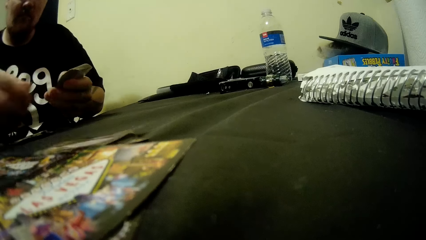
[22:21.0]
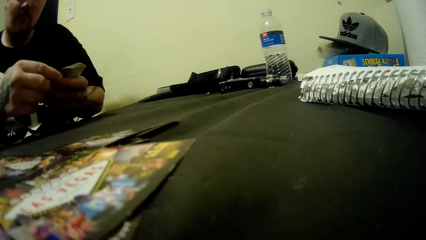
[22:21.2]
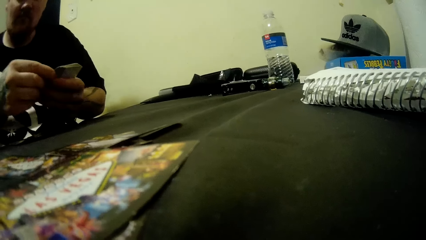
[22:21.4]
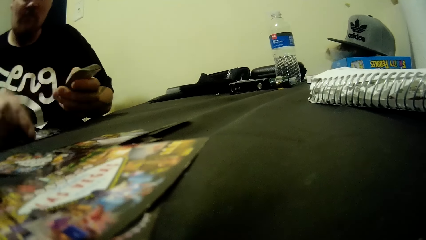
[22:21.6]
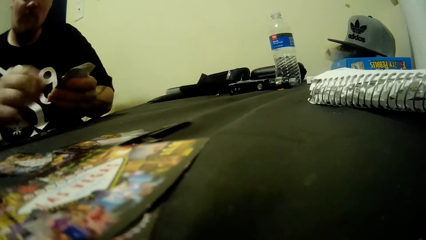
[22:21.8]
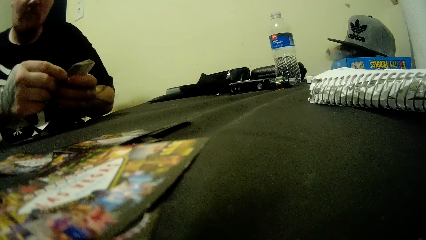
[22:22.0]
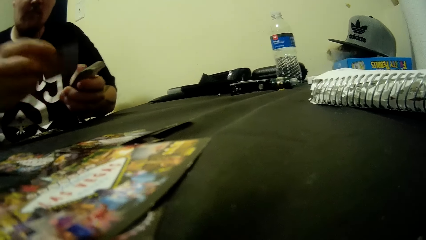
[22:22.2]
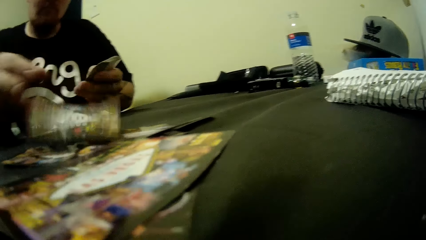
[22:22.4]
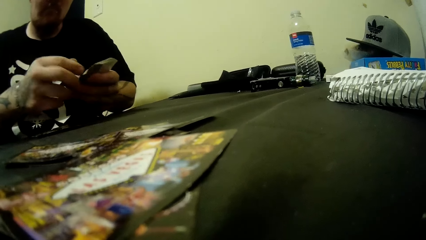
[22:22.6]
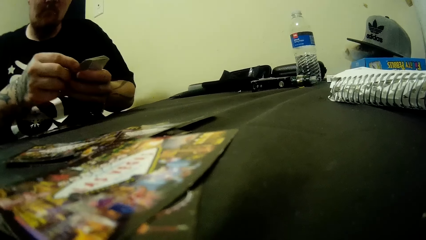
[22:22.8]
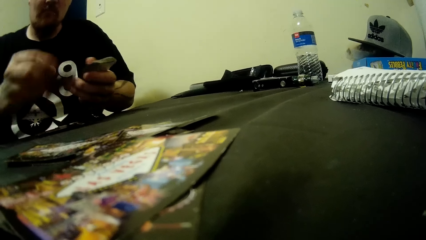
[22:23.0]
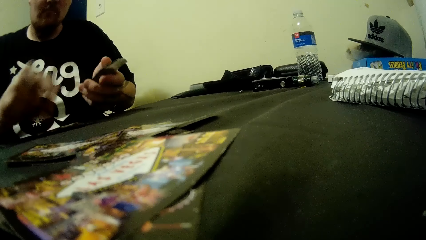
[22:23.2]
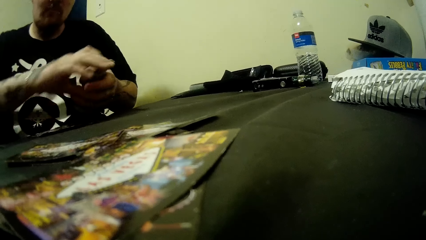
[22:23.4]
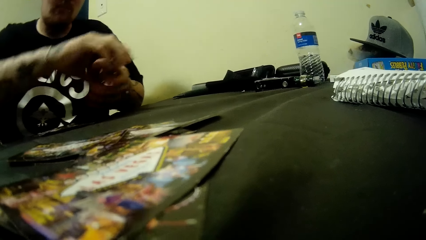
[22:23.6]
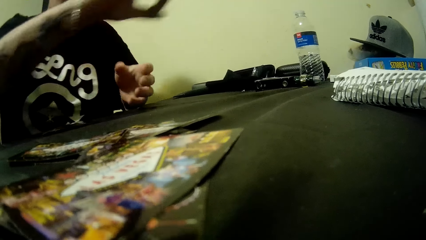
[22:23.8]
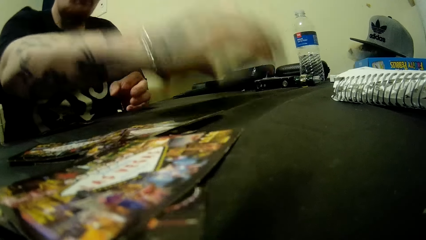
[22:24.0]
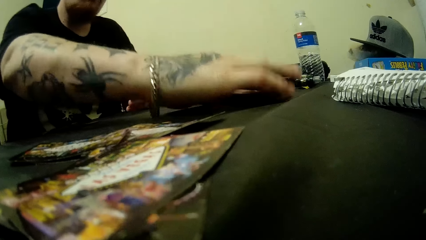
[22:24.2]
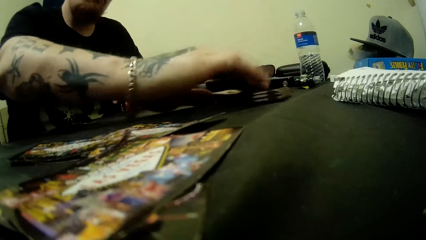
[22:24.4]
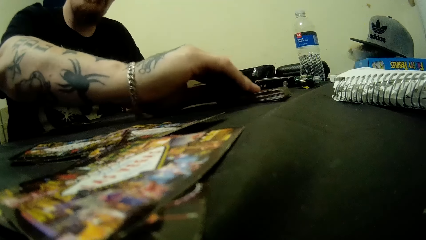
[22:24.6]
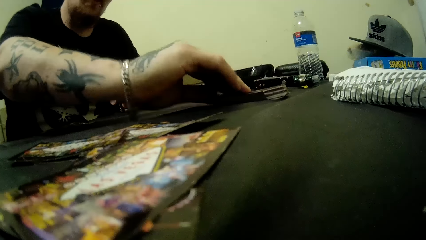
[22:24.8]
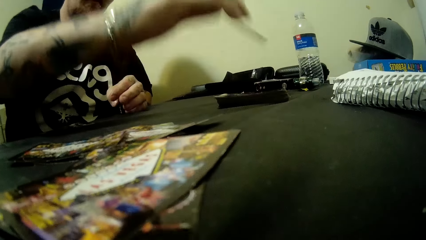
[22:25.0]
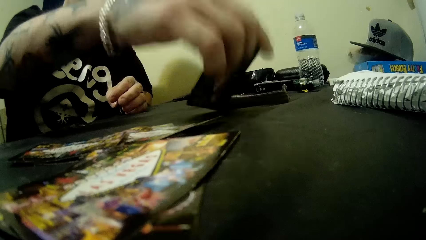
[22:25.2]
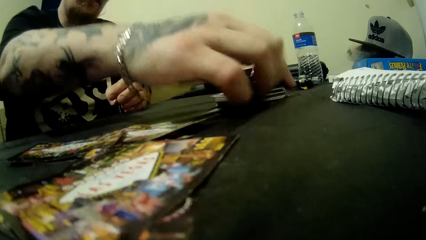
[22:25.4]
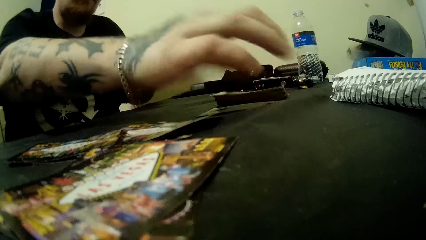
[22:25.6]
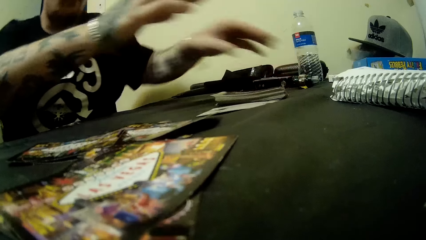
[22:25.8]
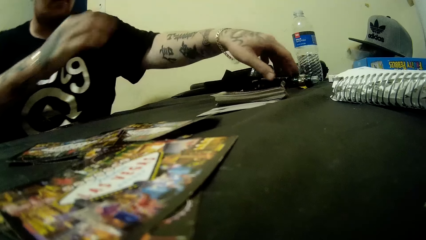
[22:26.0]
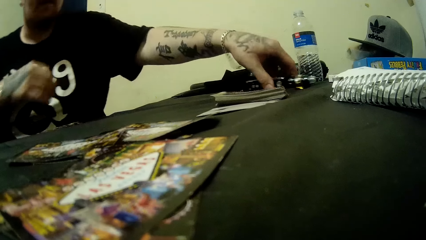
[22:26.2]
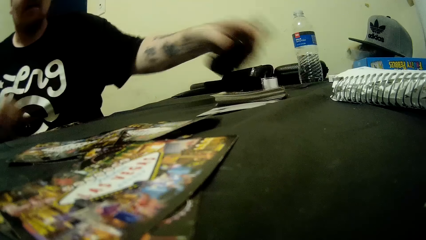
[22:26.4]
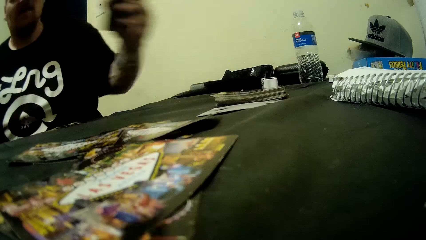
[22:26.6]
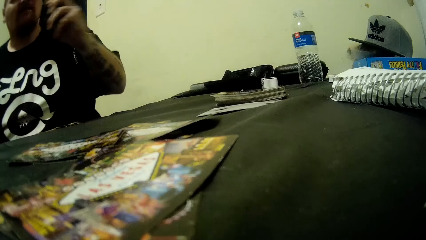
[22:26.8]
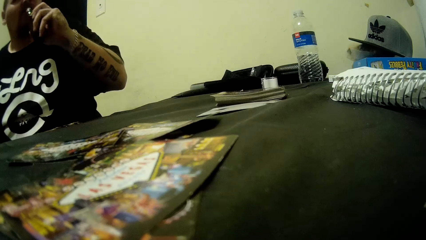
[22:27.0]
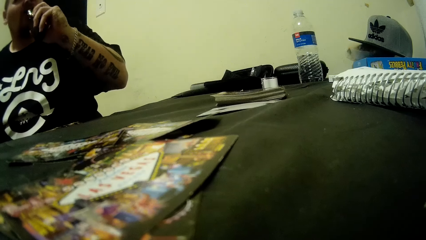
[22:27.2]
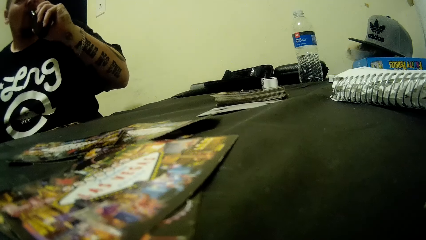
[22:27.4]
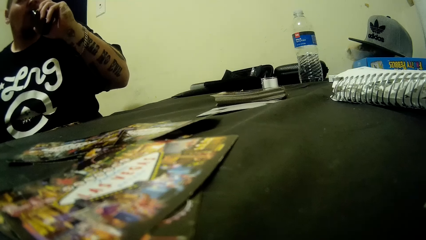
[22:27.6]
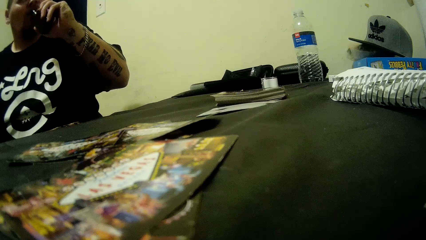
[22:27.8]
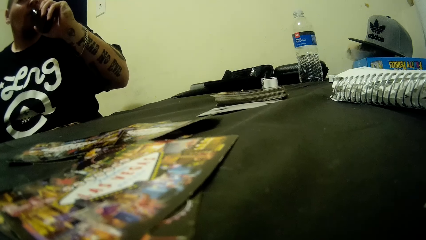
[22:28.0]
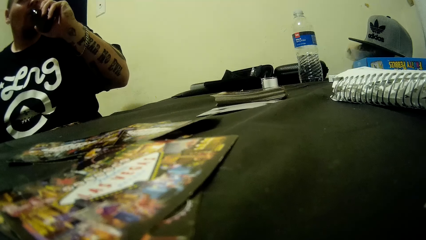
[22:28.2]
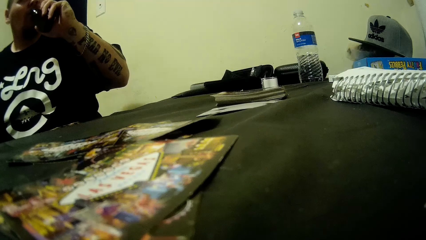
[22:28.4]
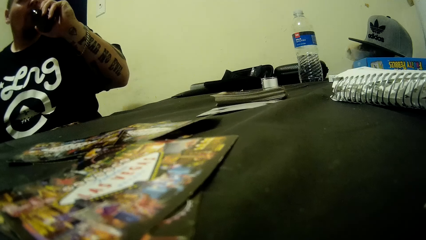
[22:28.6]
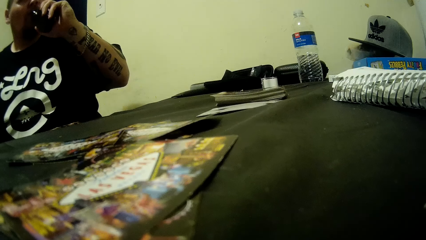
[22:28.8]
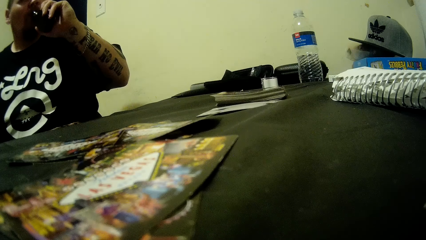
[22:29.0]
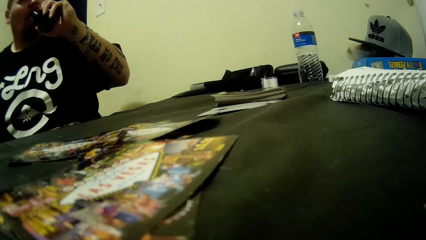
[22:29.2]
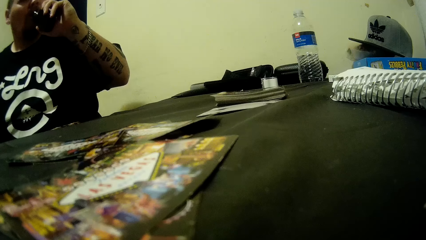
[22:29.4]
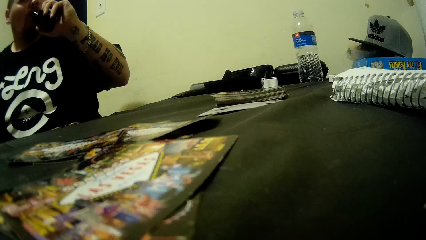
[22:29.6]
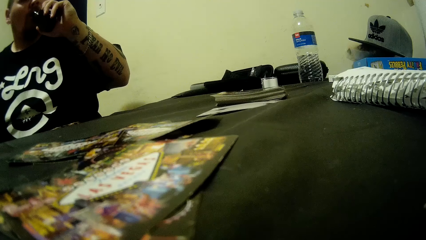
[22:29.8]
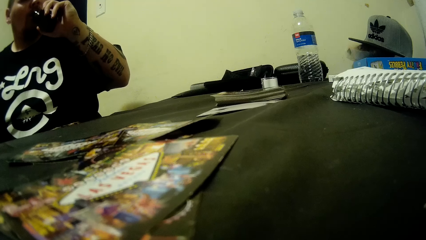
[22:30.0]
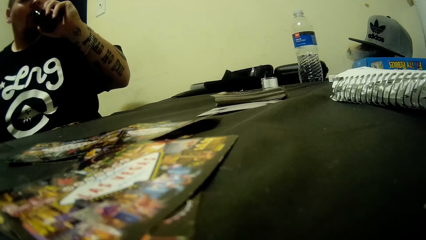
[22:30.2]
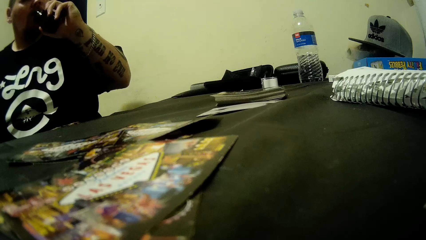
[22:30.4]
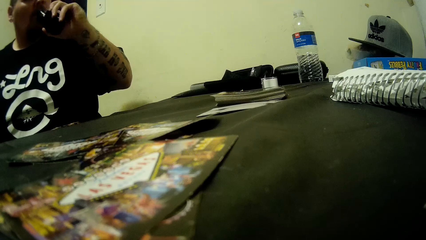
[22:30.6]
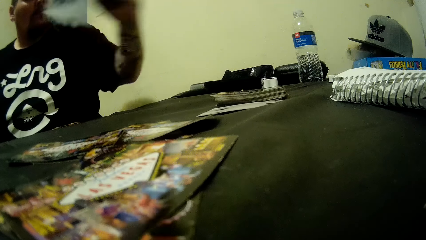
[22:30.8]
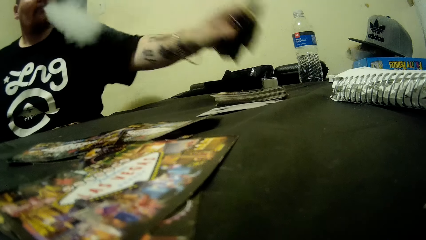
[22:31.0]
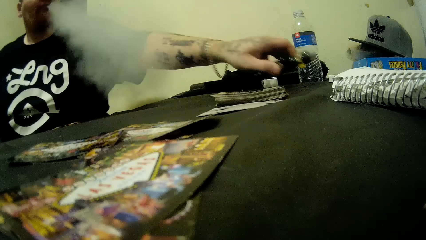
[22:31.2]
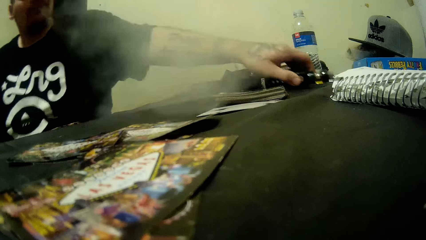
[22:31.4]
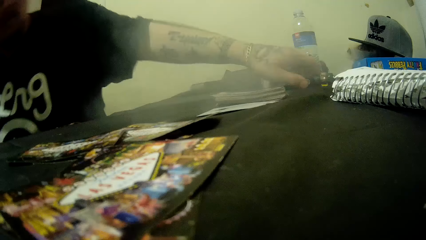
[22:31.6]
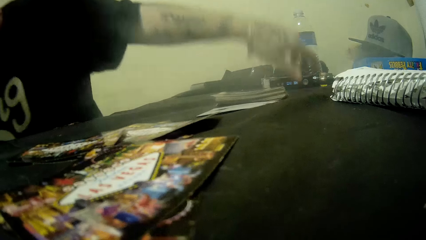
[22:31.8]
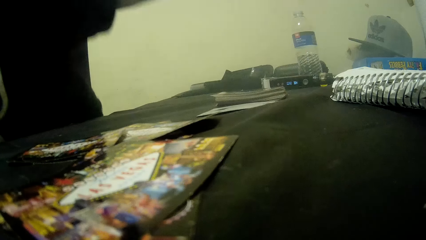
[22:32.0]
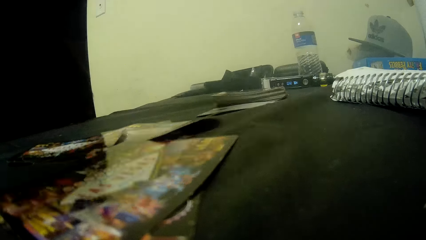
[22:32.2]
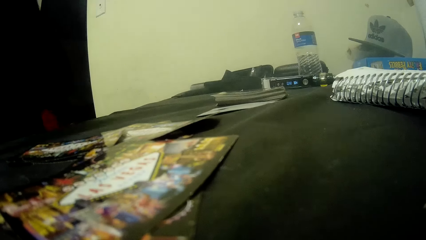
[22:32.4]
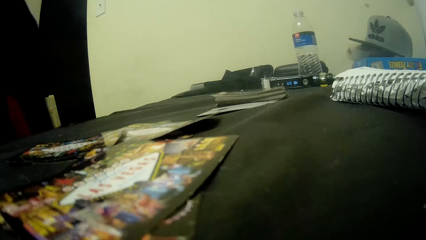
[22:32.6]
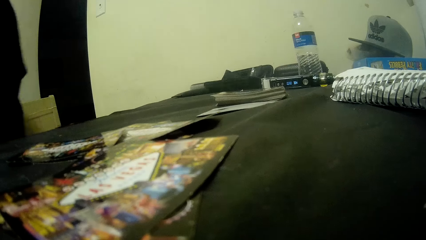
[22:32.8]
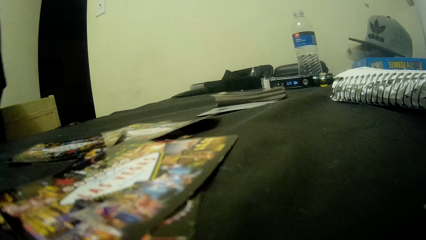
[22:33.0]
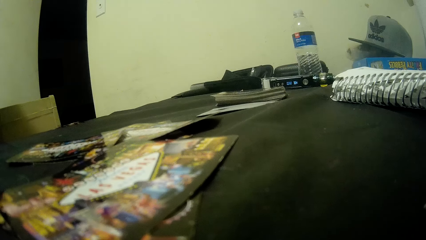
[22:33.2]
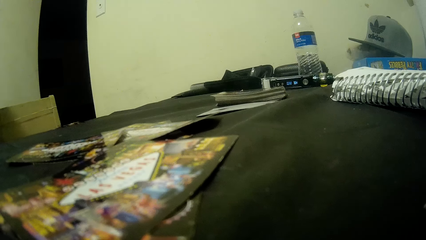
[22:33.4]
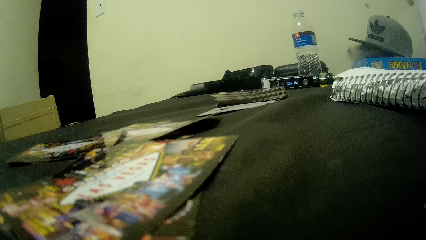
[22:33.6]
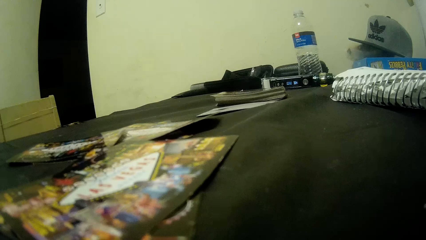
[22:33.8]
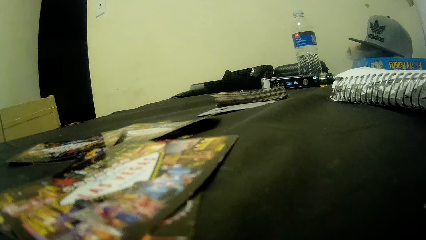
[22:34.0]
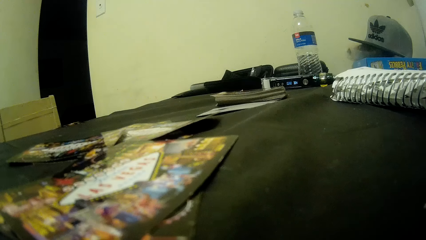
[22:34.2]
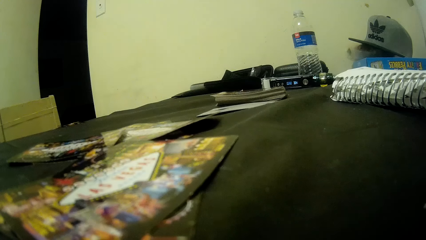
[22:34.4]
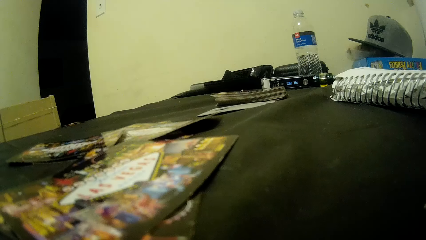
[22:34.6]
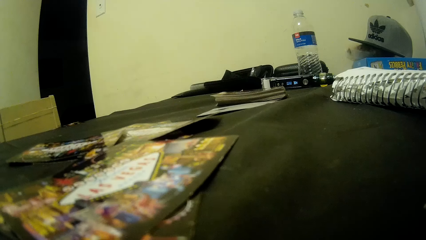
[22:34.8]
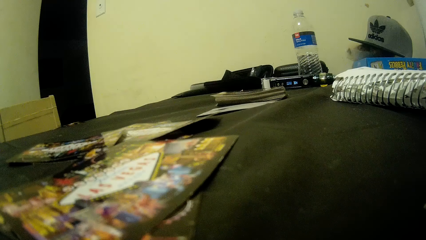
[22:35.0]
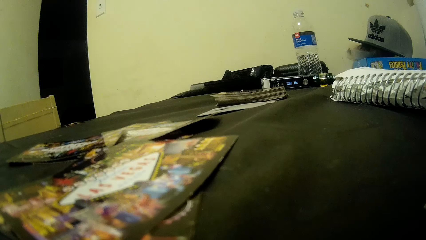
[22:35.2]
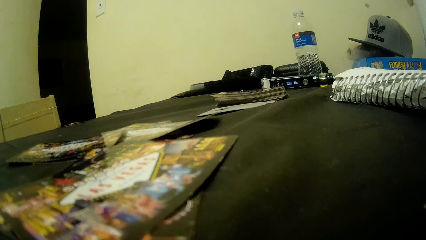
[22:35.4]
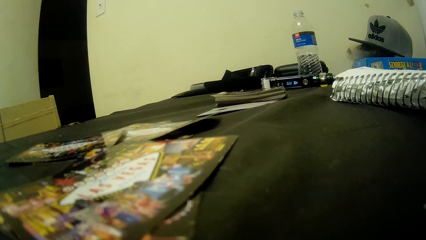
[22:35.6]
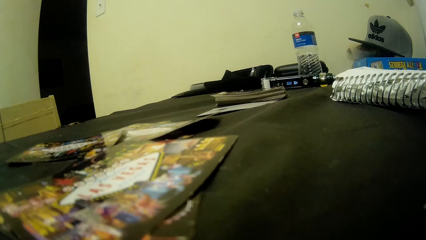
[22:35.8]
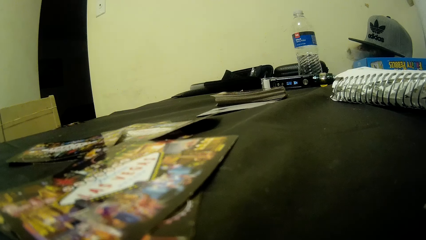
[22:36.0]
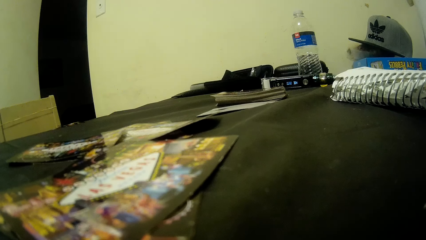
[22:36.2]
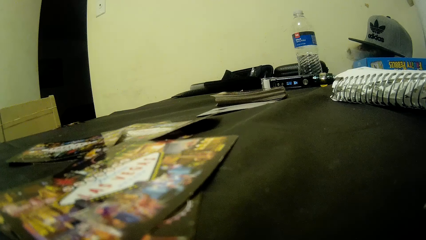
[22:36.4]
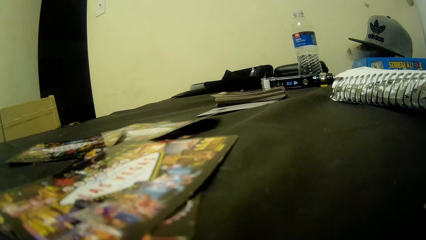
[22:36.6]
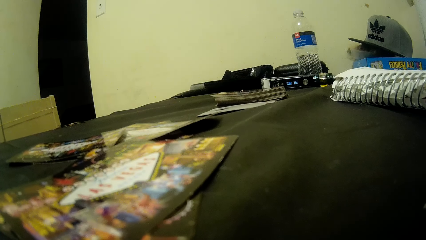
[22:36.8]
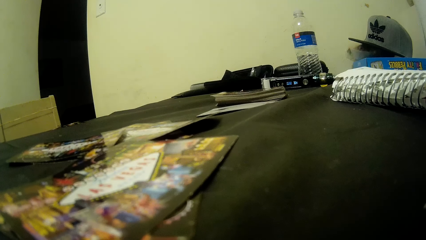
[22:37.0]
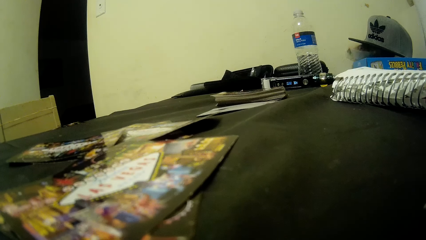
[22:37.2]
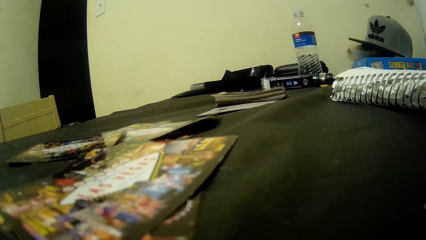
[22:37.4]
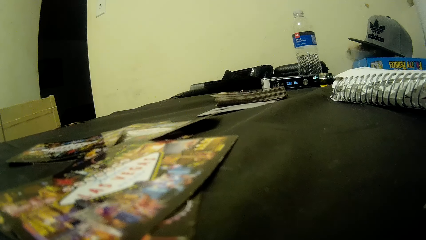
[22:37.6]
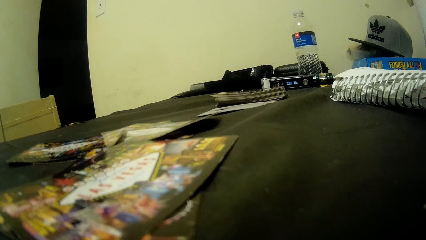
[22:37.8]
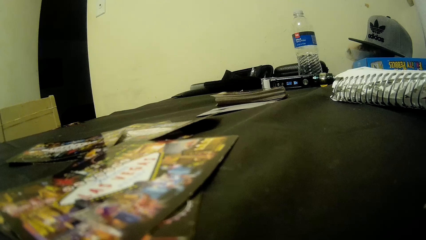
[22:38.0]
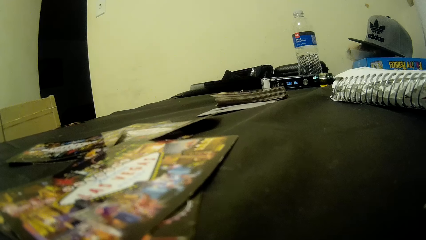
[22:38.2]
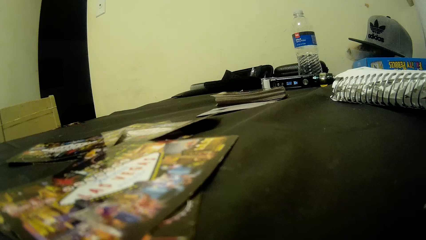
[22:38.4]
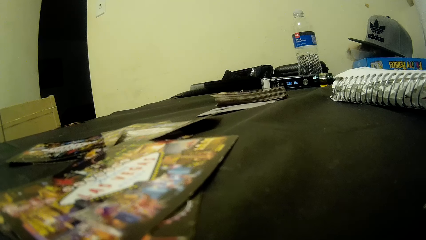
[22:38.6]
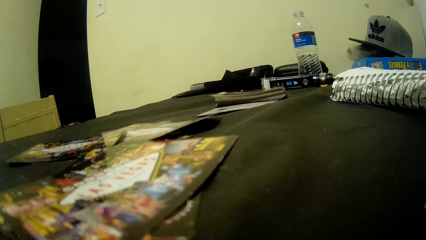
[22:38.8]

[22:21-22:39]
The camera wearer drops her camera on the table. A man shares cards on the table. The man picks the vape pen from the table. The man puts the vape pen in the mouth. The man smokes the vape pen. The man drops the vape pen on the table. The man walks away from the table. The man stands. The camera wearer looks around the table.
